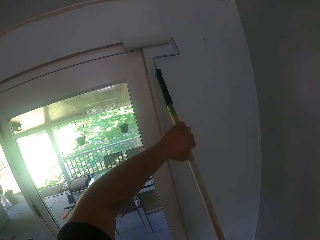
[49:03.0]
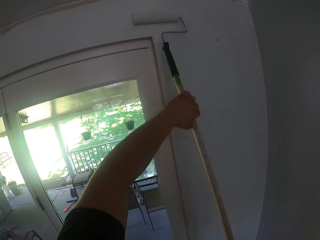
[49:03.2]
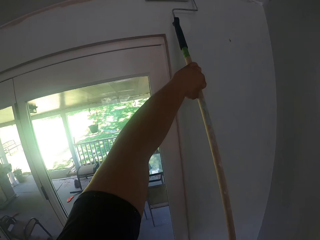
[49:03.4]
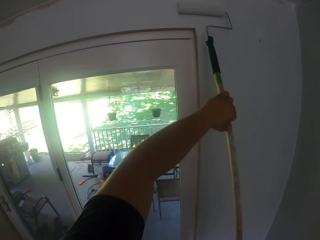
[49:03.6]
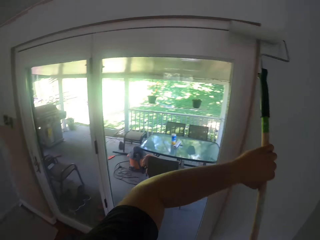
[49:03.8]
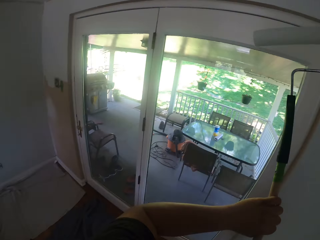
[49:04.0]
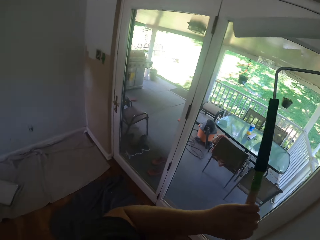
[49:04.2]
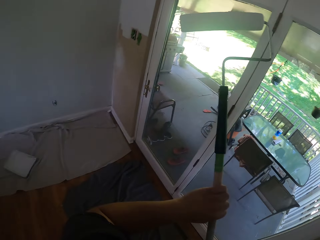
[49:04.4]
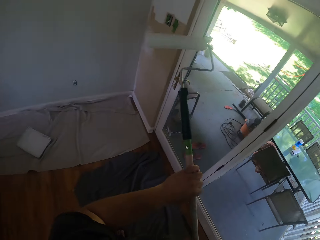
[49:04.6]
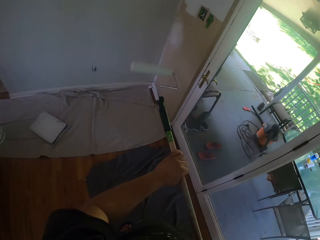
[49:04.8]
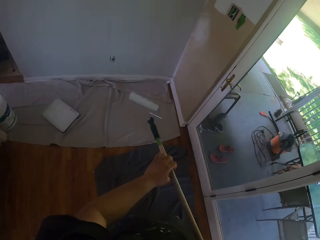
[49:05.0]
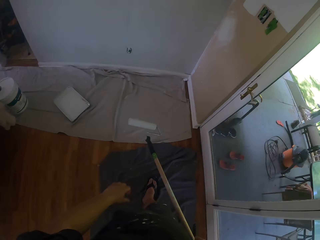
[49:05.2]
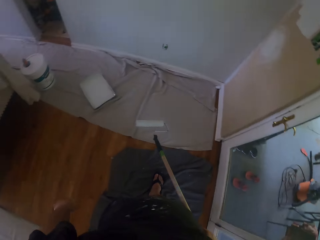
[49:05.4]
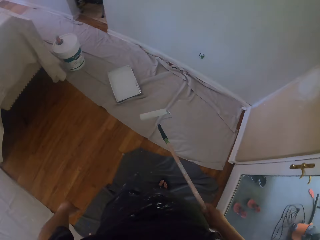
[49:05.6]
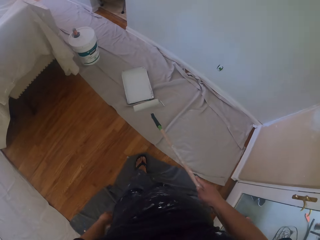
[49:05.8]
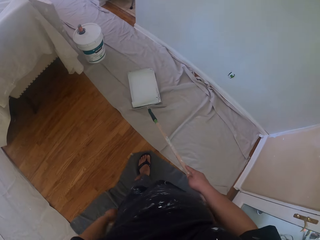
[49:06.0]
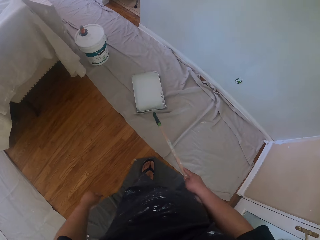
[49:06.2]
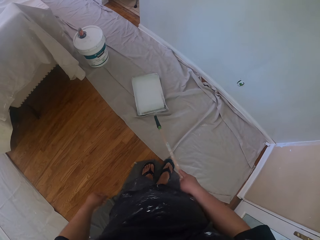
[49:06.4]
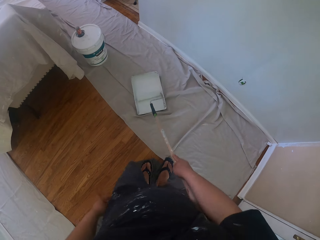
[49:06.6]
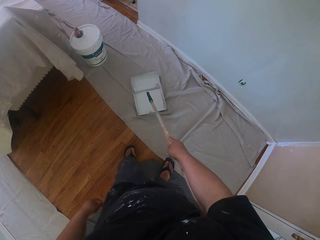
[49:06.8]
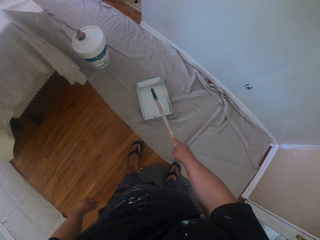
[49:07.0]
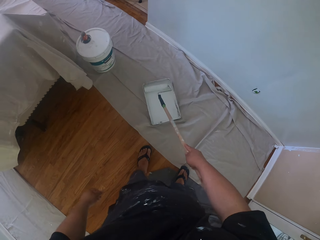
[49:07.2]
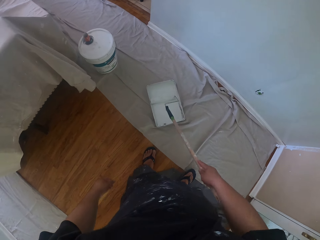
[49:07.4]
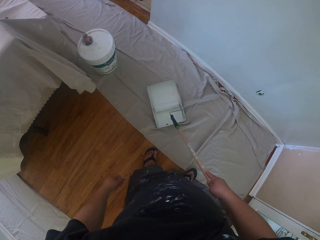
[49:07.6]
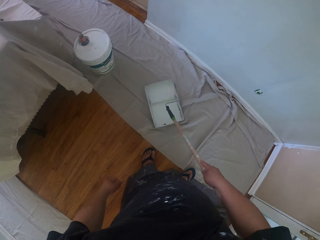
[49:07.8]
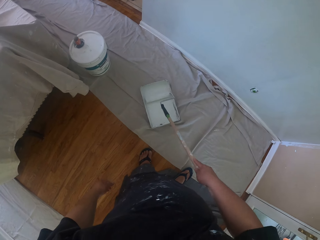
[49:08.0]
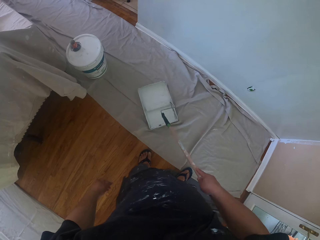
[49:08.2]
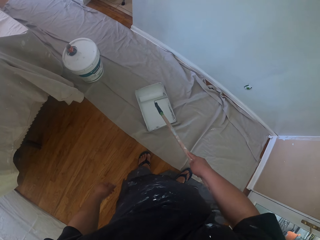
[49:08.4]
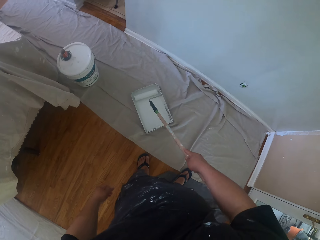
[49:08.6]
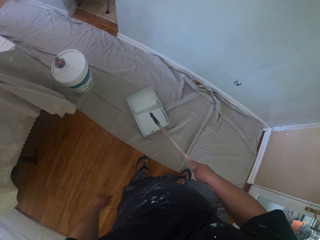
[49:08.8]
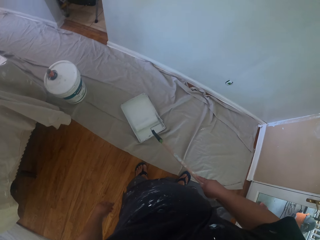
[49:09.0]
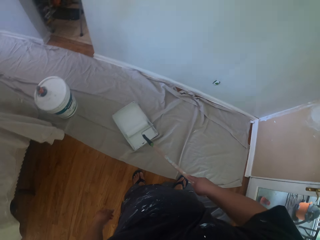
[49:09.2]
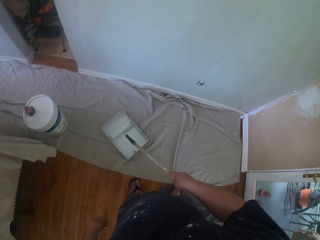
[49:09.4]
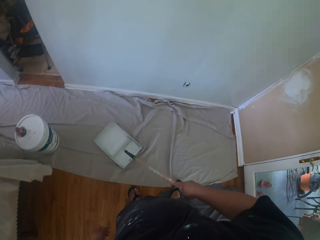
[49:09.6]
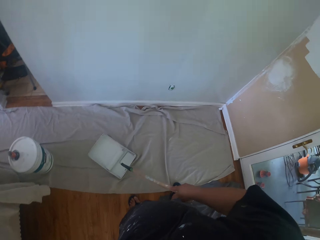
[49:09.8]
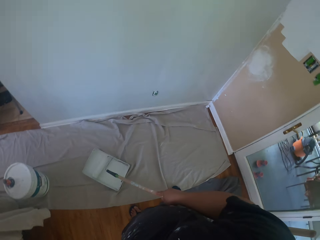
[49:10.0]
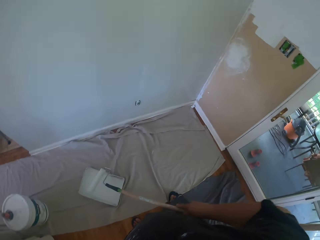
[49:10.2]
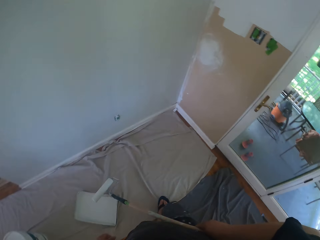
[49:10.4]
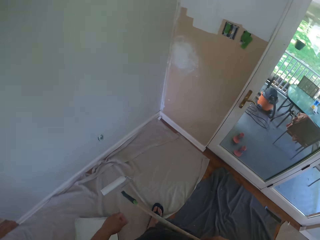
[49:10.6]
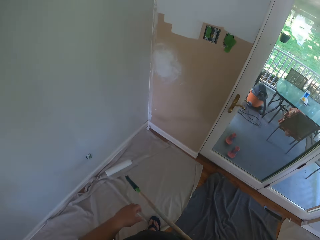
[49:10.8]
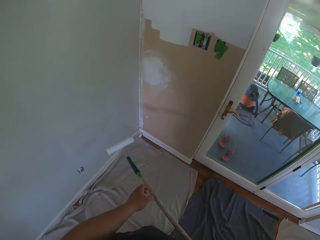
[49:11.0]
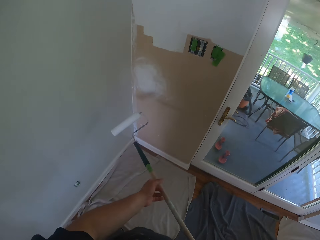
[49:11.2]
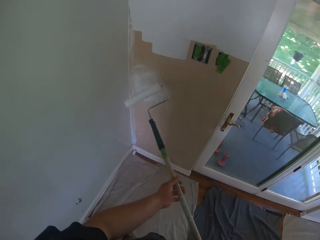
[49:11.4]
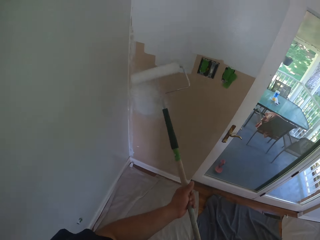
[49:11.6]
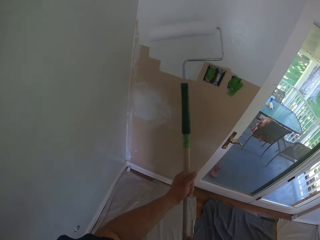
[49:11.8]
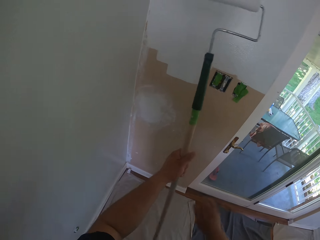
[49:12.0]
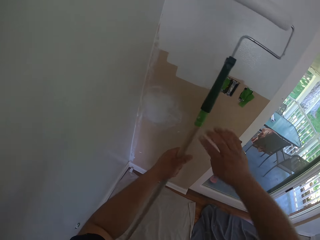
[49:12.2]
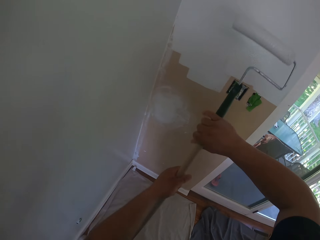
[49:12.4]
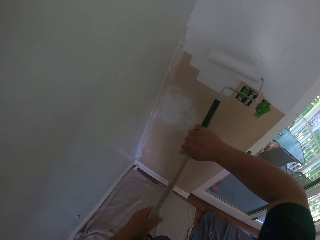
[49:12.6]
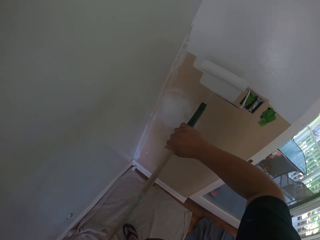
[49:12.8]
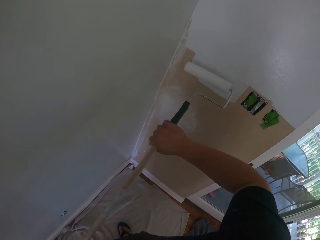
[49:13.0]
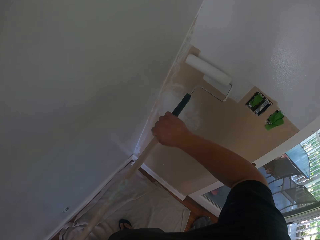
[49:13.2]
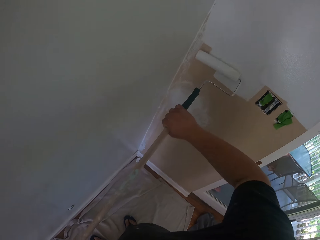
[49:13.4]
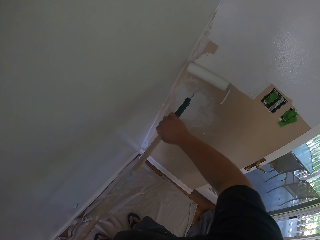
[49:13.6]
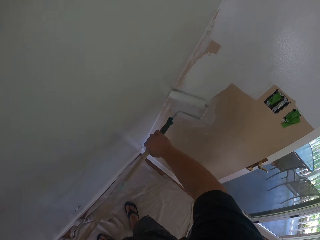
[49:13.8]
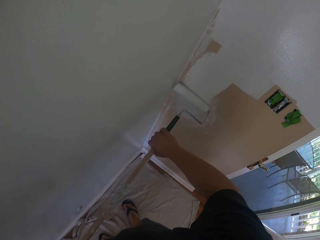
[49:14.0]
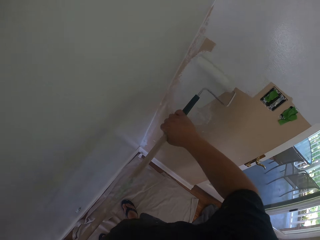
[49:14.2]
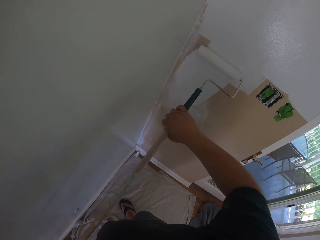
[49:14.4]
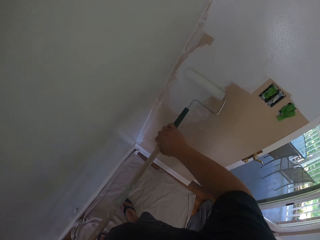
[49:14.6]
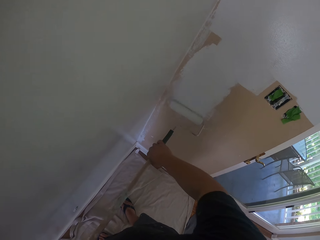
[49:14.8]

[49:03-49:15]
The camera wearer walks around the room. They take some paints from the paint can or paint container on the floor. They roll the paint roller on the paint container. They paint the wall.

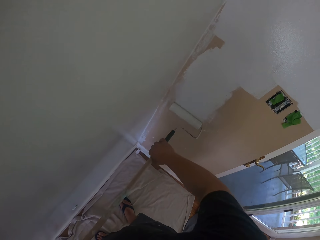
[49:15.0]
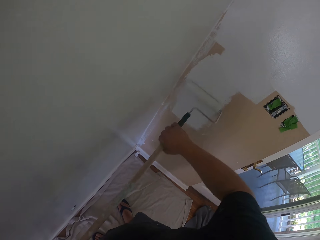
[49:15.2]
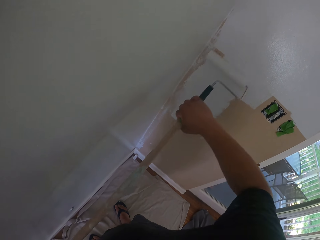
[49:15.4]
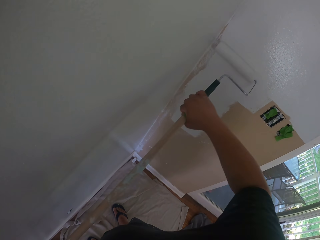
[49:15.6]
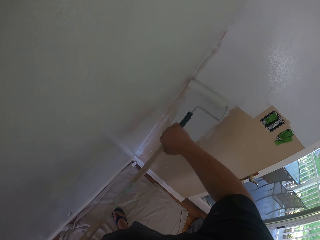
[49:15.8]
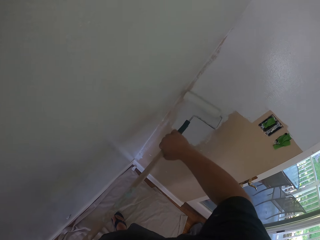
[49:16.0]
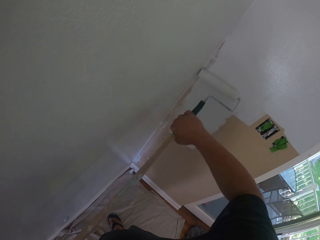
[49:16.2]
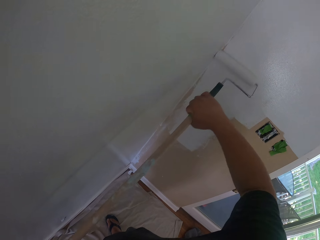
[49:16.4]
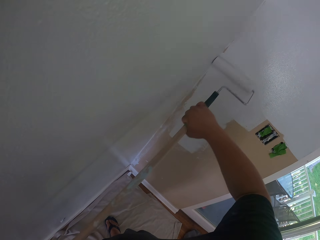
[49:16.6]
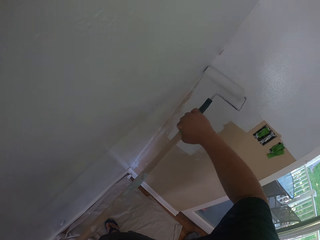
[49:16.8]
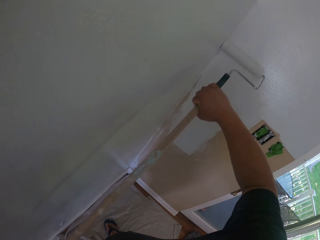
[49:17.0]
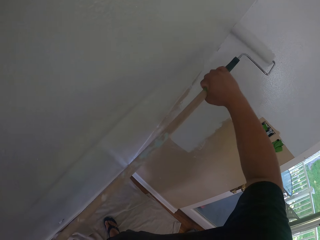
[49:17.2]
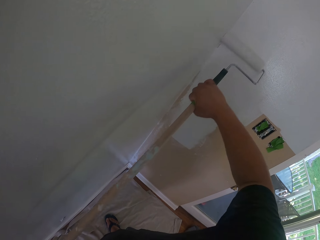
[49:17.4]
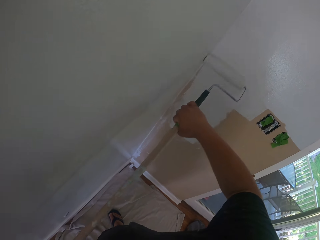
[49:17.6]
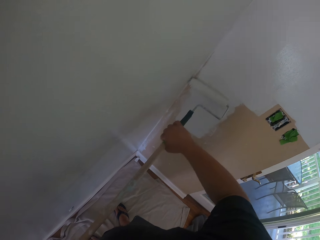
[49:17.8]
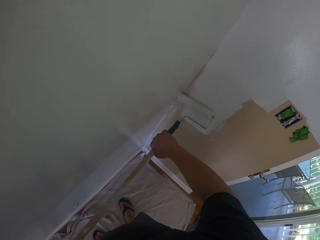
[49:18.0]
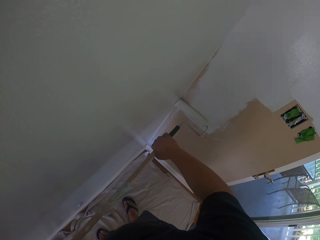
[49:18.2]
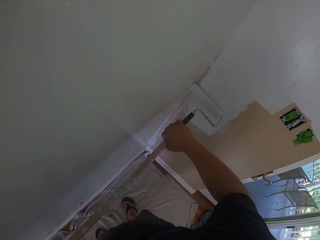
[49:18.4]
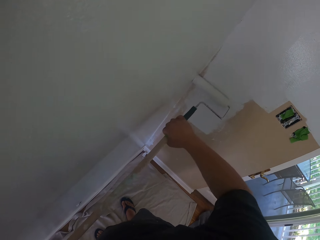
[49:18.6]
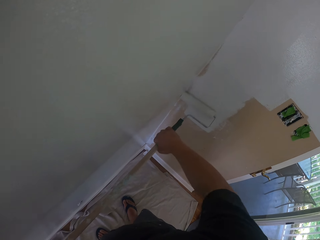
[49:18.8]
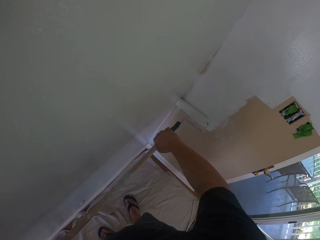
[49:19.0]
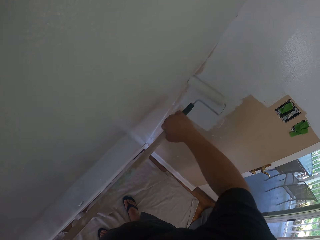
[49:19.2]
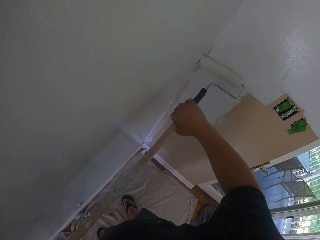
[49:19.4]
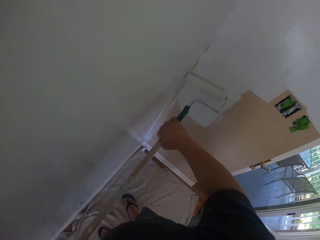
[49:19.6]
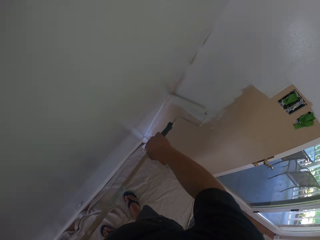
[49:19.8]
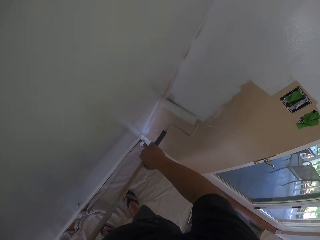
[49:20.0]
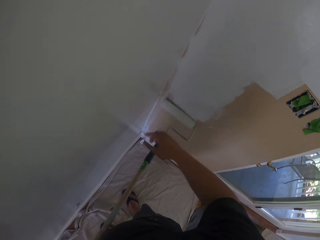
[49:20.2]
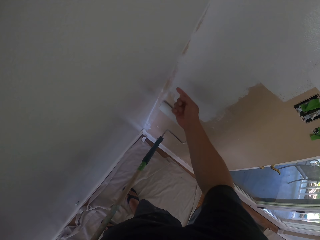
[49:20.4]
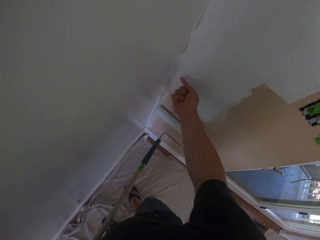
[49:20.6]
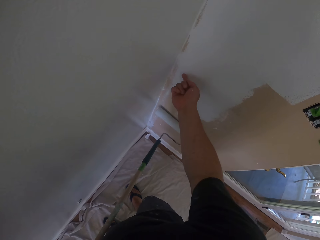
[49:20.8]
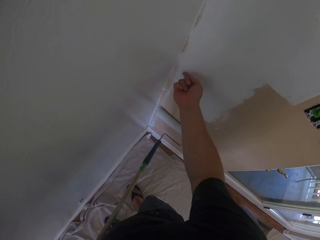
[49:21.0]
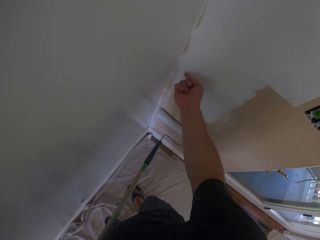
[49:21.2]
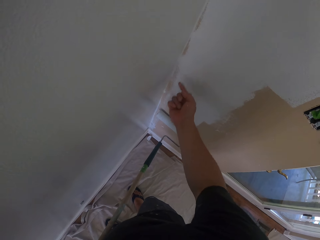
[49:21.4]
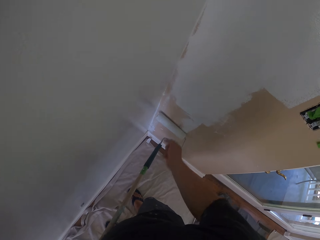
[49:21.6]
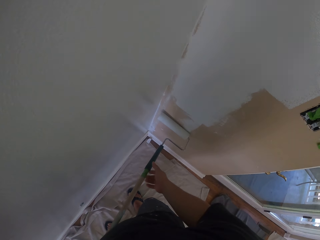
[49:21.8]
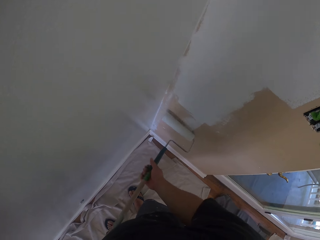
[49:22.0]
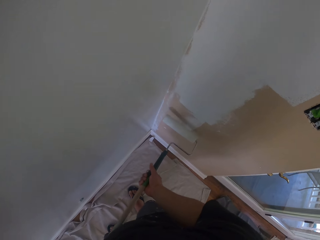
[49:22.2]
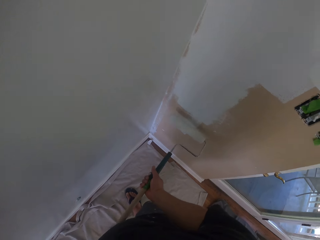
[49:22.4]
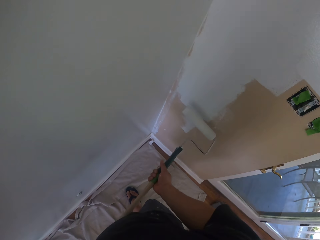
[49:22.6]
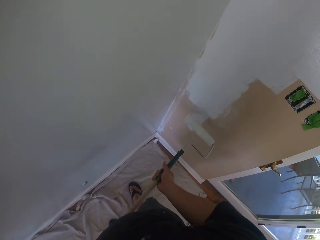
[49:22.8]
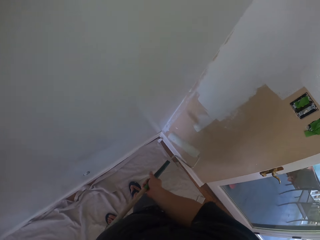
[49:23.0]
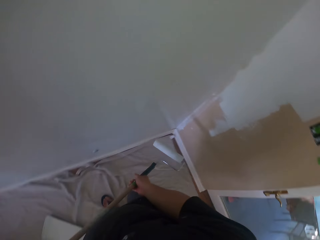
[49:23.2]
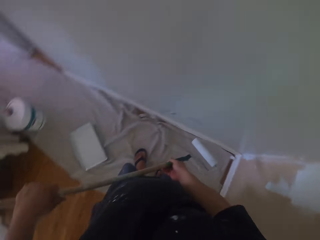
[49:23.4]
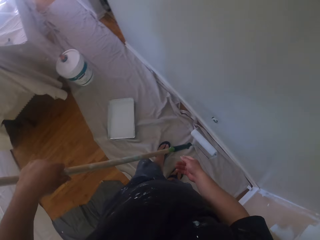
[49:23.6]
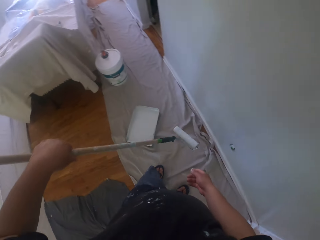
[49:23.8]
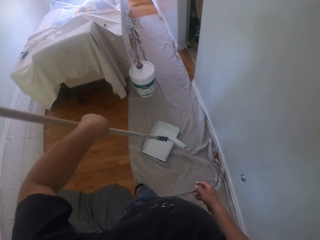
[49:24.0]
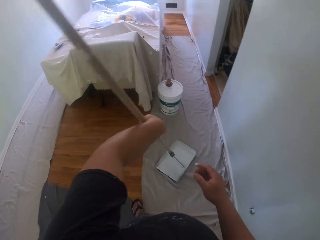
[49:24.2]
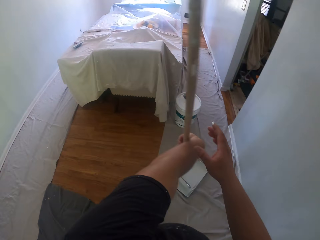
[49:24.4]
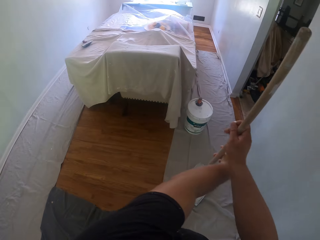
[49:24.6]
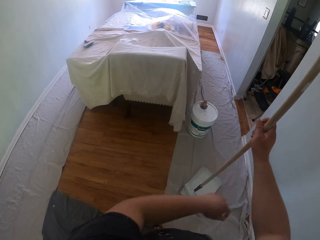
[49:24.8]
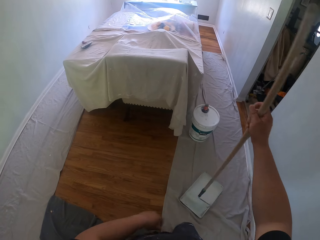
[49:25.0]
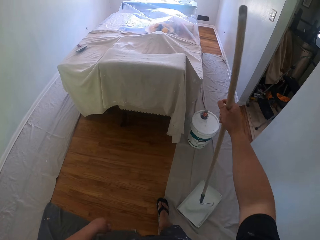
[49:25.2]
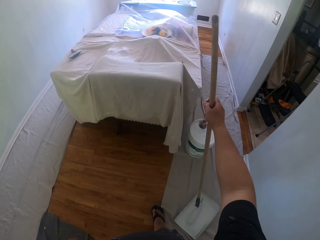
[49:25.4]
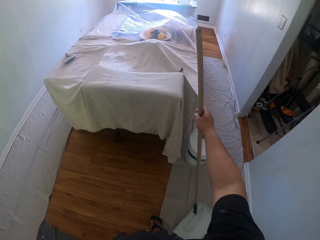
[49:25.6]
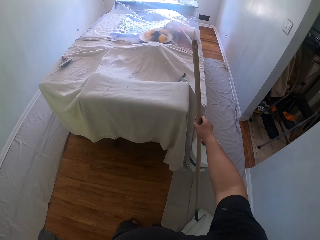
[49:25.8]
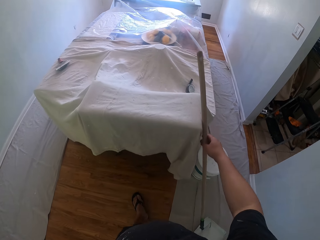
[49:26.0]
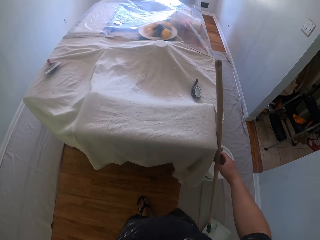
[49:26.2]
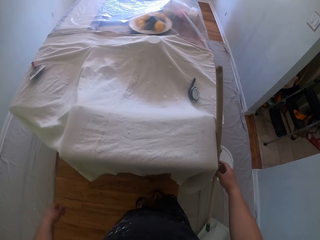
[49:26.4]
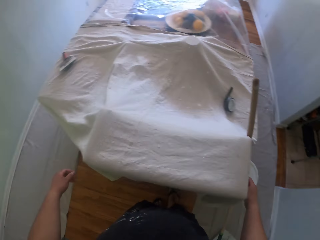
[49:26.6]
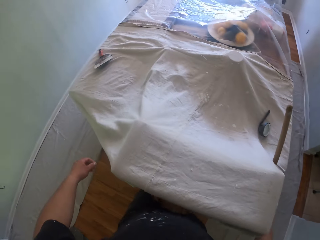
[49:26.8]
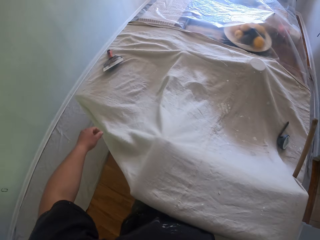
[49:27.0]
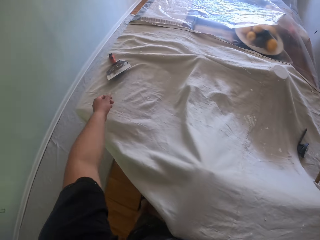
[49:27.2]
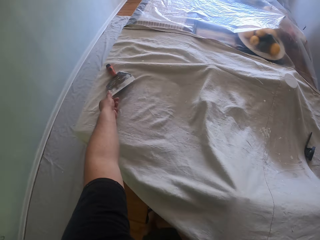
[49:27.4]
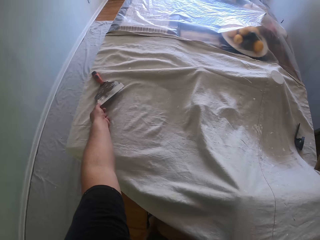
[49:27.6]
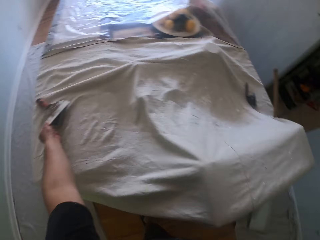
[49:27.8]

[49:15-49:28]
The camera wearer paints the wall with the roller brush. They clean the dirt on the wall. They walk around the room. They drop the roller brush or paint roller on the paint can. They pick up the putty knife.
